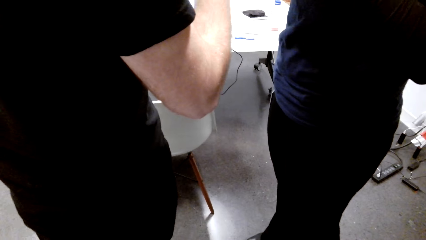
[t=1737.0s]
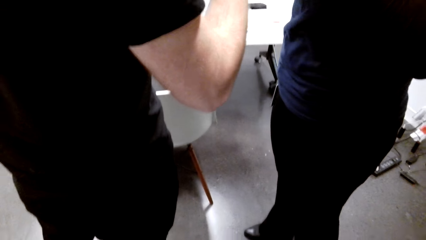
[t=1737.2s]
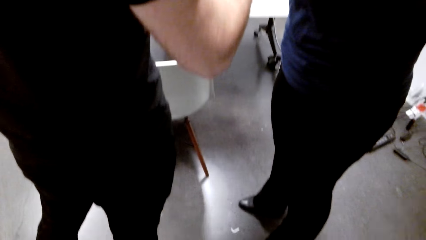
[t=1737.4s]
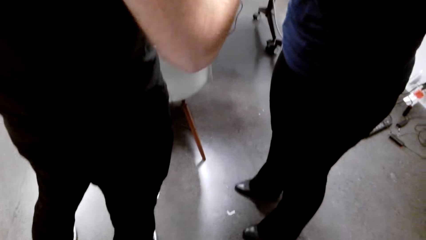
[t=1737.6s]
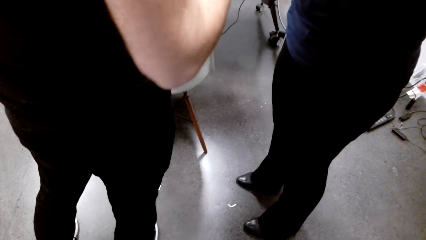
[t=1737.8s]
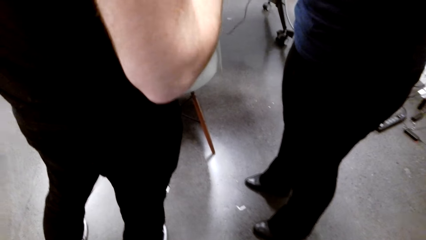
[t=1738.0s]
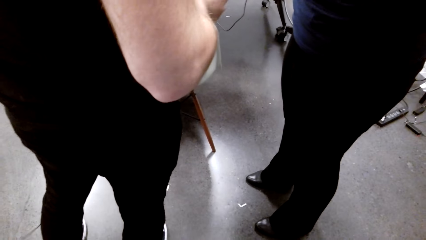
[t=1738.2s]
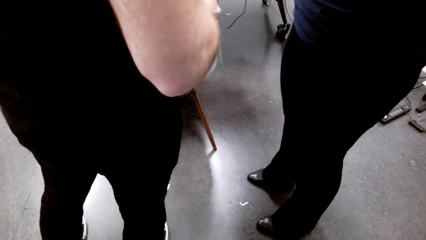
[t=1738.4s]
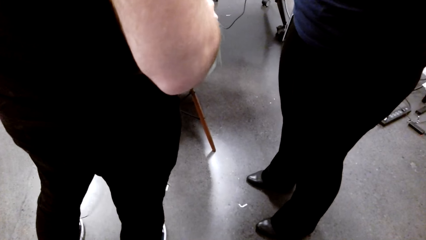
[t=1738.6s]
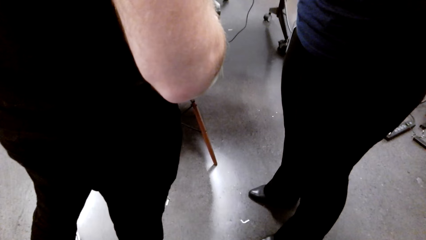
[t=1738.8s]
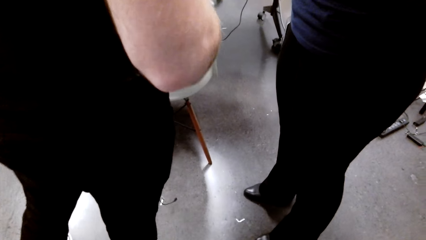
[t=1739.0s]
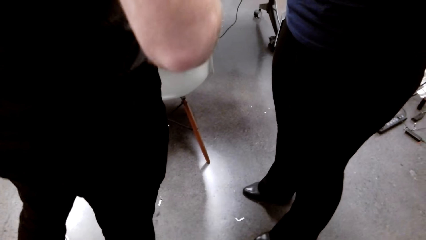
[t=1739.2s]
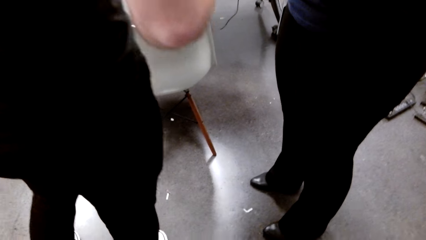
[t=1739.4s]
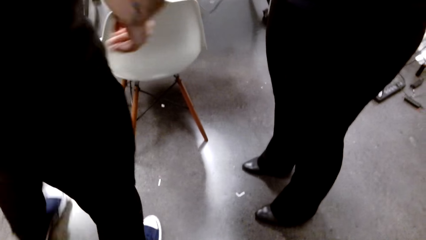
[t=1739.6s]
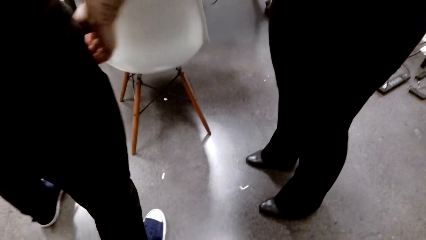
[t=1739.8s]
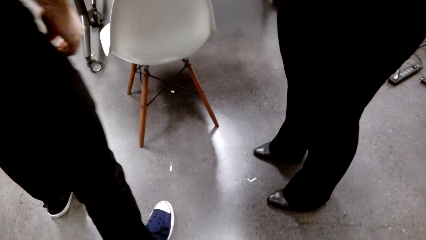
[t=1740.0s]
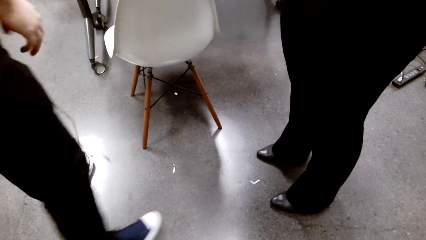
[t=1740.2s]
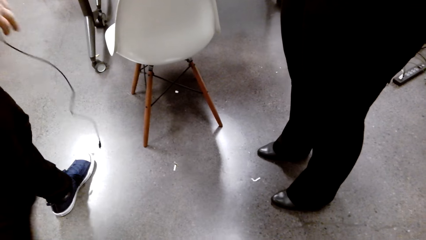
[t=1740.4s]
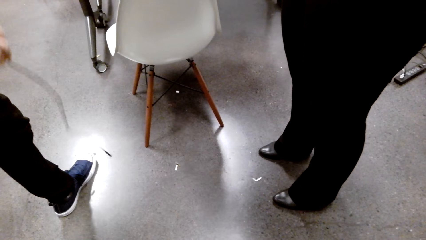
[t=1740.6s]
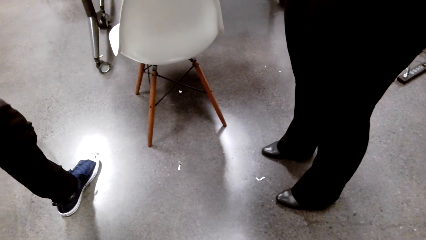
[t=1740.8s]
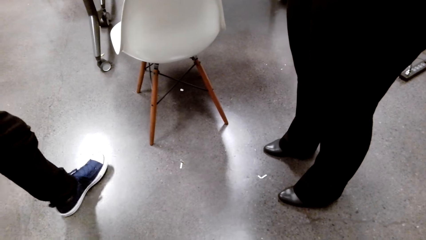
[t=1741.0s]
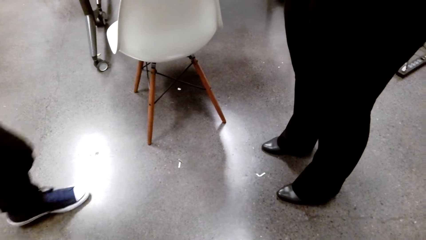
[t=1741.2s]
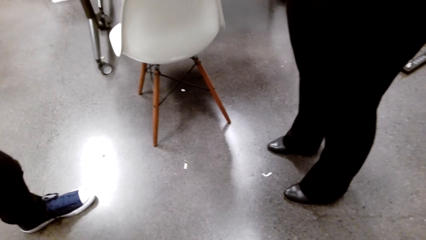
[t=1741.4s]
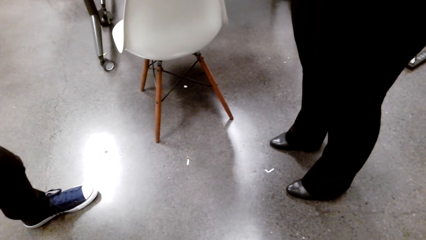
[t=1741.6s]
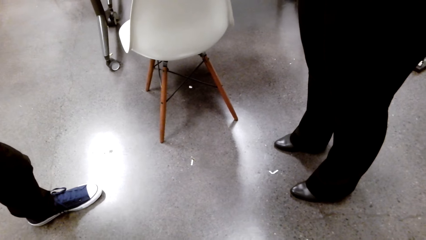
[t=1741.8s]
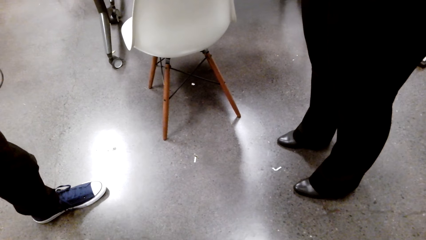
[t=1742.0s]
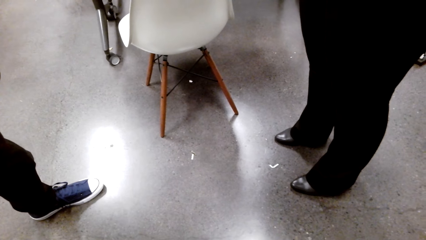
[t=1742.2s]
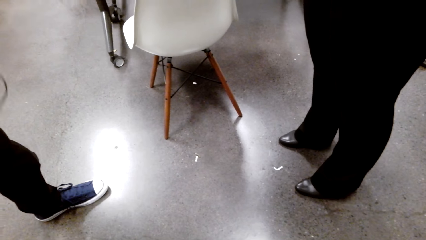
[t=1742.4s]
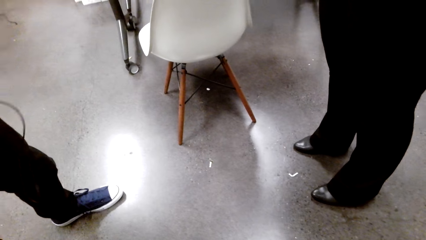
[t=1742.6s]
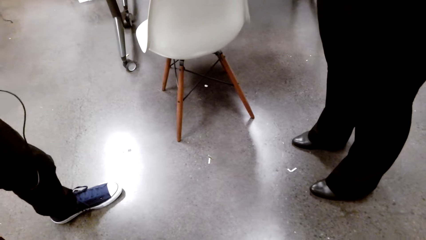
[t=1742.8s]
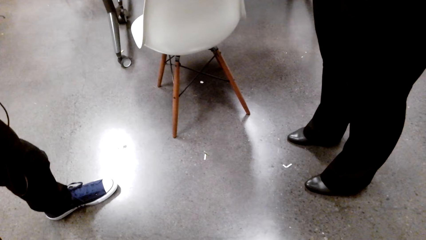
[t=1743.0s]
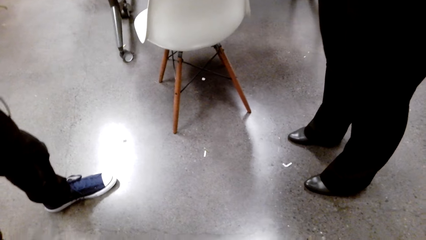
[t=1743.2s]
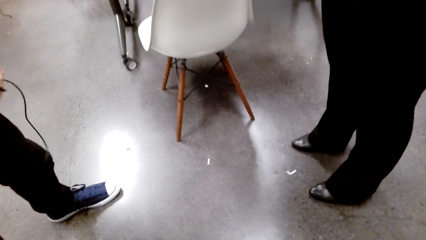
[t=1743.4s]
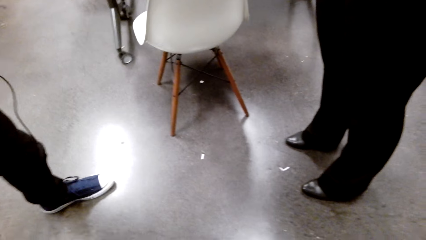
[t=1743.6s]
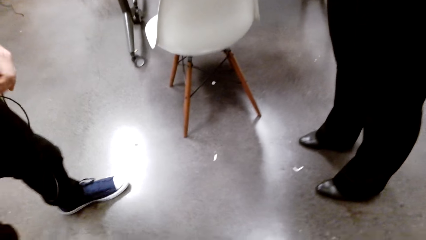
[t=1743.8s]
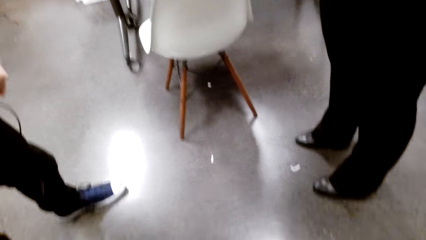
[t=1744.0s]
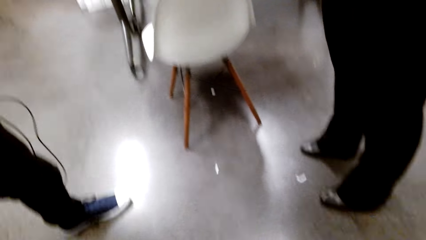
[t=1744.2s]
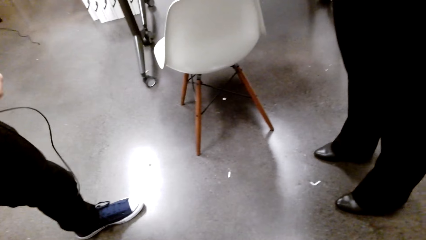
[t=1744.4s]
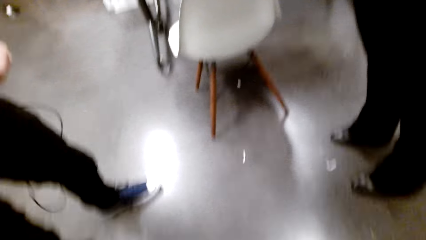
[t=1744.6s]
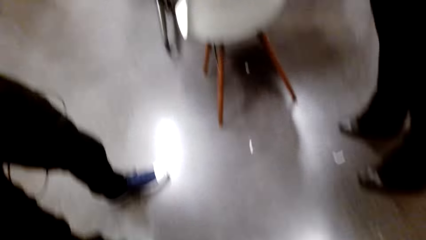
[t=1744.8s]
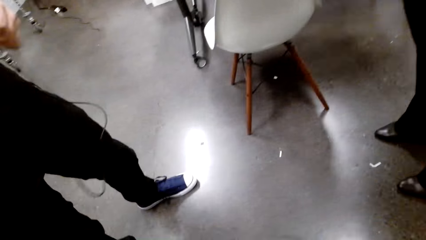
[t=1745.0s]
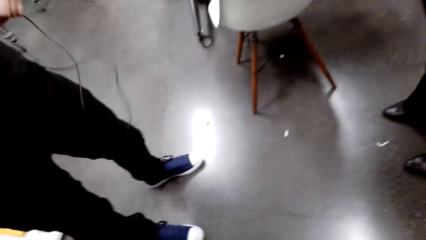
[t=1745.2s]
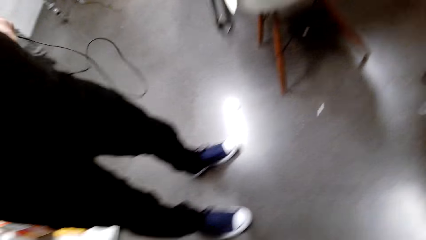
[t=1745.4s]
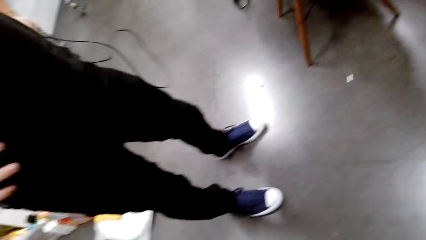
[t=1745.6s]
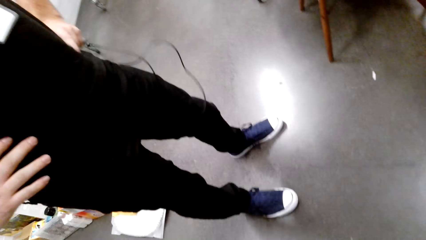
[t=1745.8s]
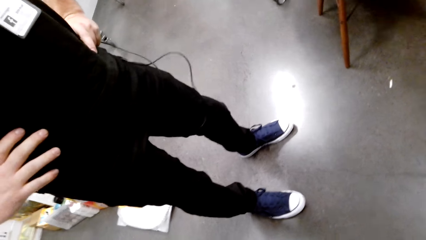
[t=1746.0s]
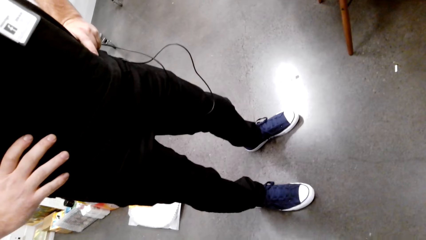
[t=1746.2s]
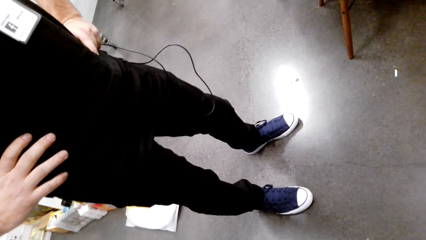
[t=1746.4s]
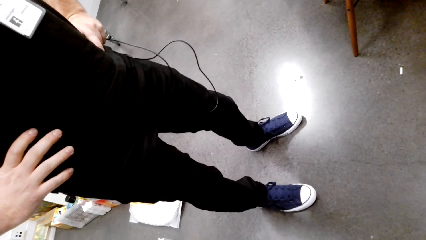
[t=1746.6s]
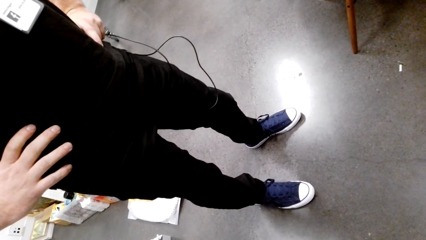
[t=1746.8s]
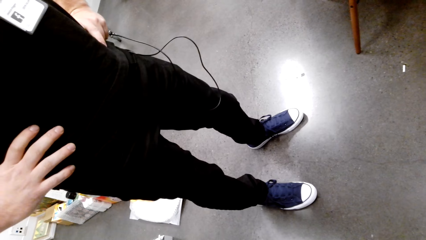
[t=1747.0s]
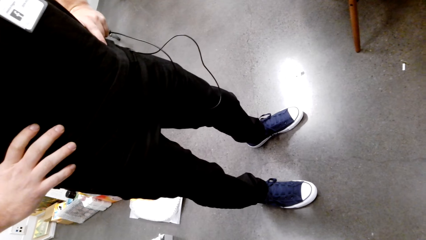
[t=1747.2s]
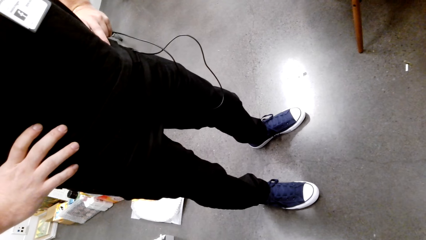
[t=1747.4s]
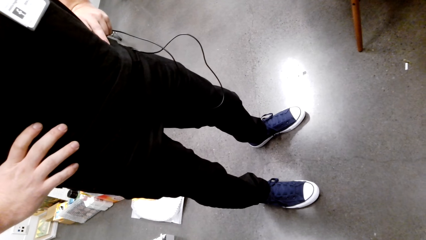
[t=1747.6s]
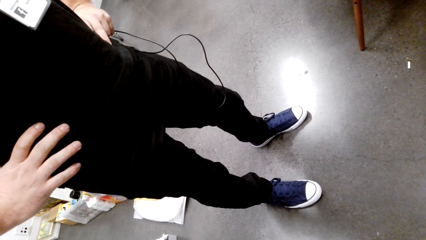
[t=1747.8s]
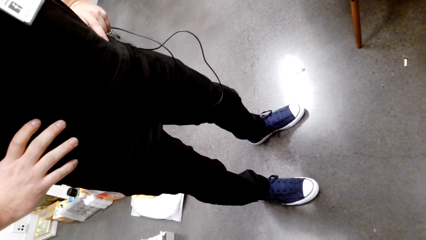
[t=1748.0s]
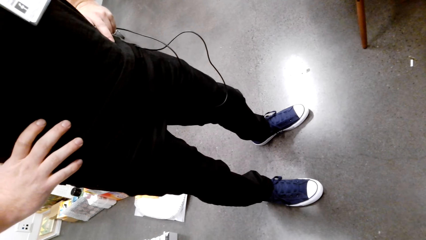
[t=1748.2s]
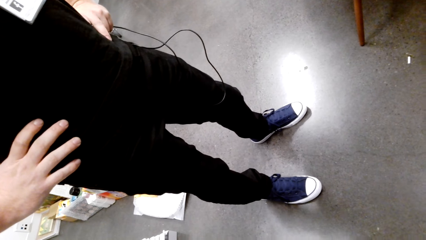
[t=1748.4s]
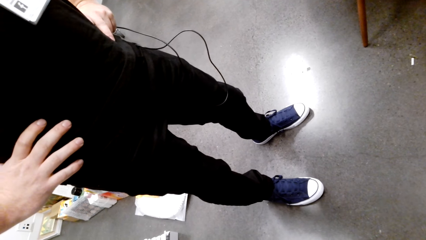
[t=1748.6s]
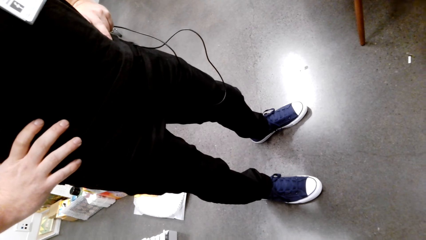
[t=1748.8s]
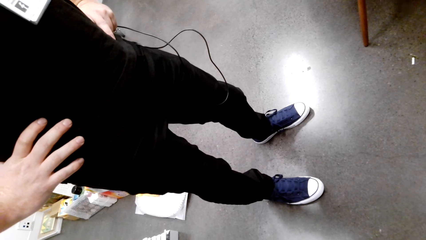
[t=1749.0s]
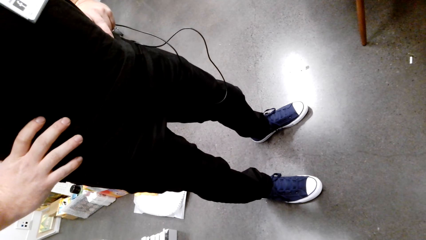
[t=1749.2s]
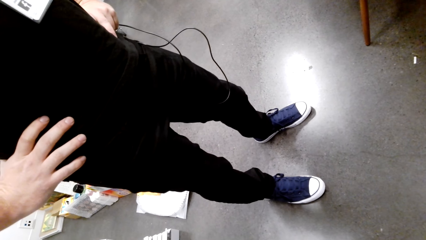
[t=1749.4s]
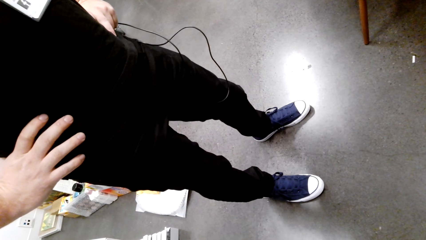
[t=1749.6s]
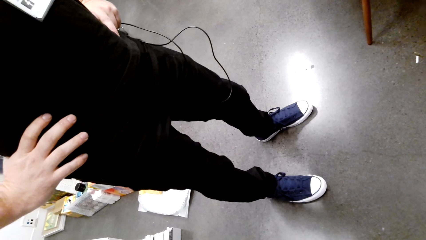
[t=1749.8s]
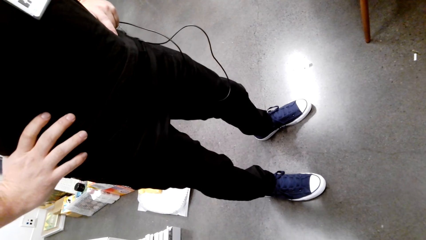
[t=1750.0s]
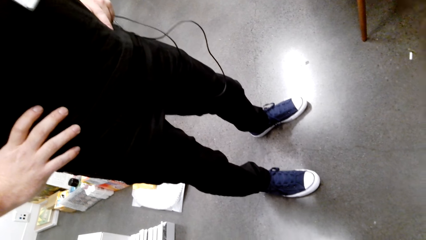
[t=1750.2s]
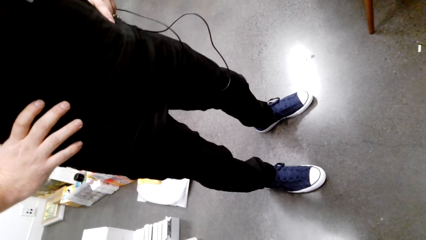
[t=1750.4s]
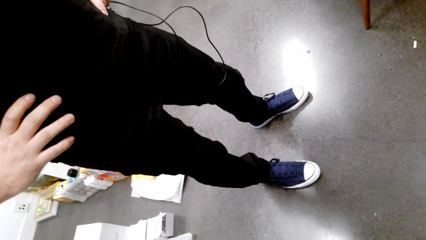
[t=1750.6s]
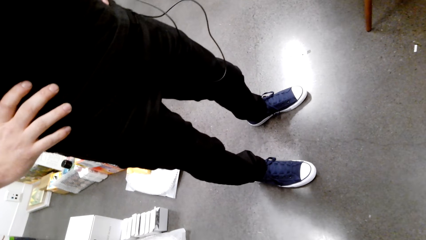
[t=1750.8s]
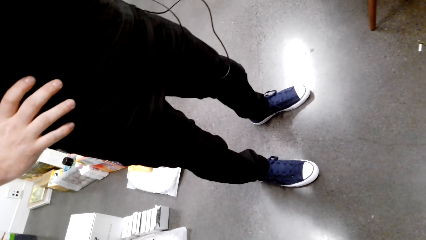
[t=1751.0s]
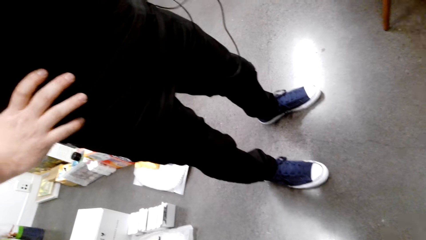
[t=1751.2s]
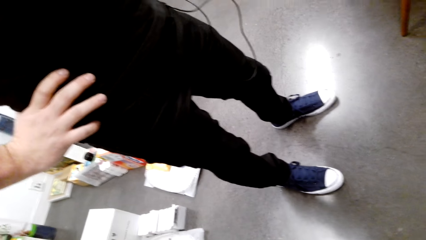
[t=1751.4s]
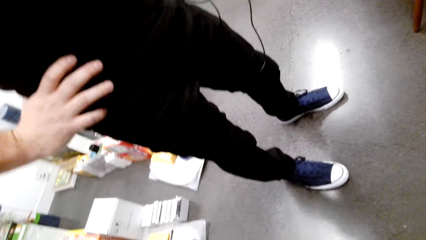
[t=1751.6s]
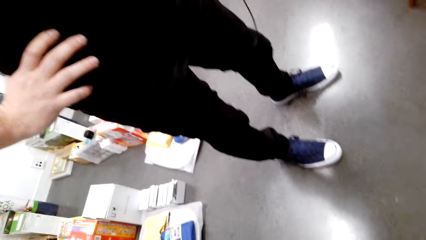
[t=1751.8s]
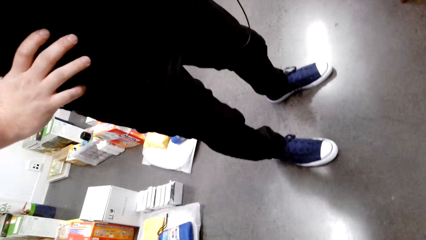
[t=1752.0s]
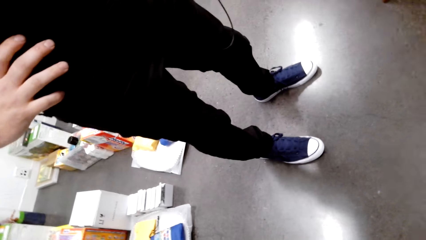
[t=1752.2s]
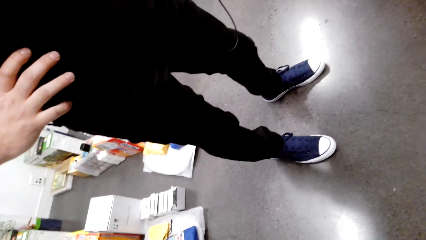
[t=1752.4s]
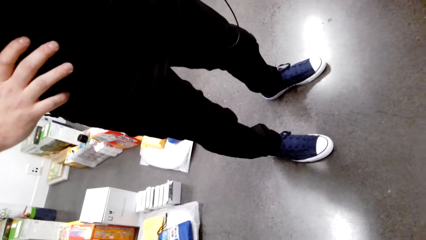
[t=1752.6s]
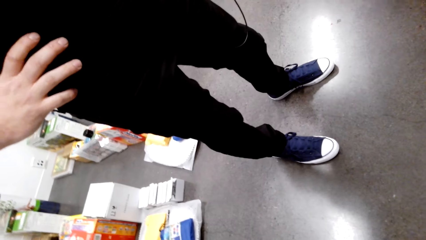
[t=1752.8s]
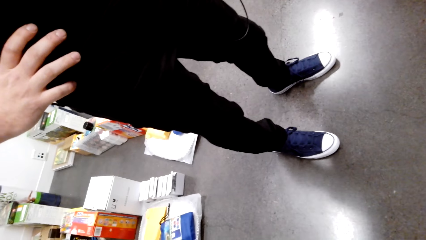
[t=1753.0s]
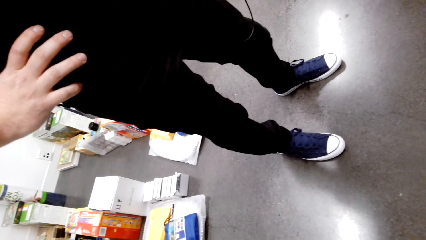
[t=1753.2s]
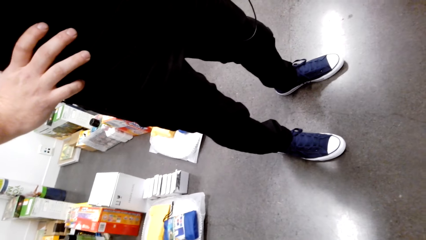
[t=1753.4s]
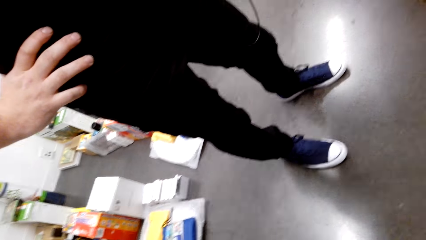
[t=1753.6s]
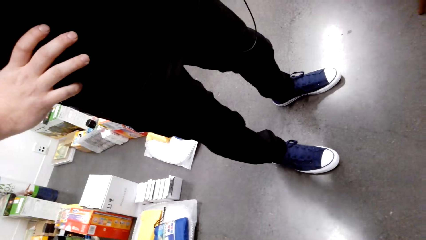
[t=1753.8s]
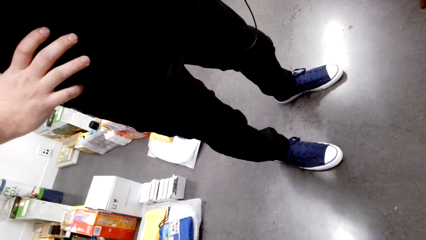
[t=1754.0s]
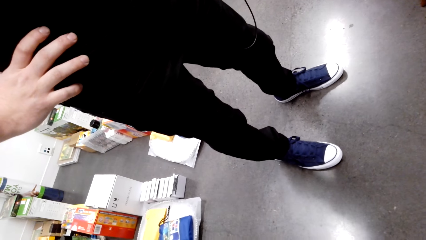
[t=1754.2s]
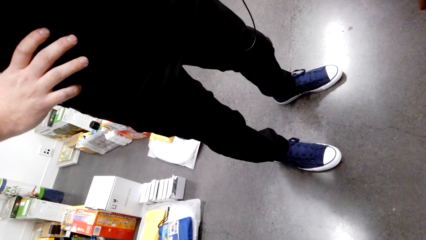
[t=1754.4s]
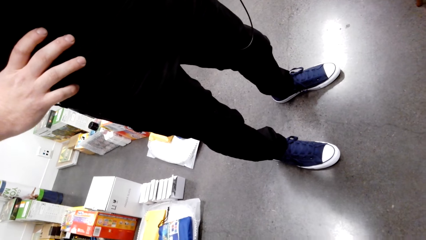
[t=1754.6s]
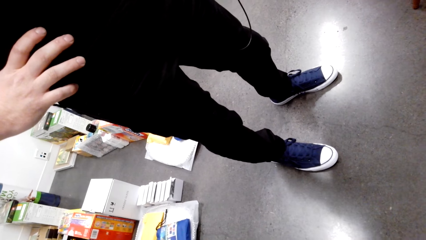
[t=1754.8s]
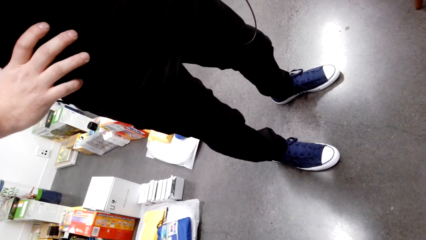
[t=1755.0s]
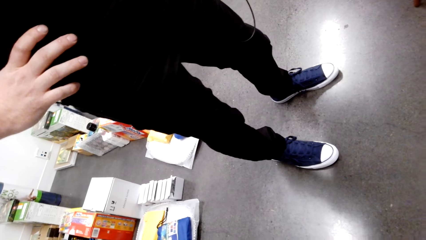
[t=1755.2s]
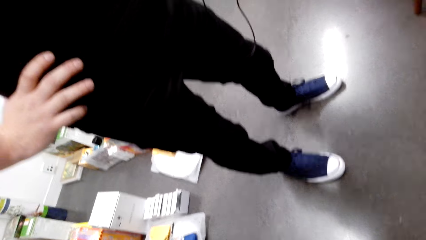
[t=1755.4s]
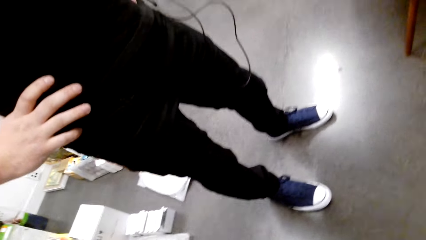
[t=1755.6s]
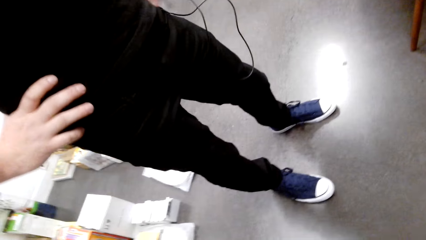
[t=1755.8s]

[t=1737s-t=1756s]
A person dialogs with another person, the camera wearer and a third person.
